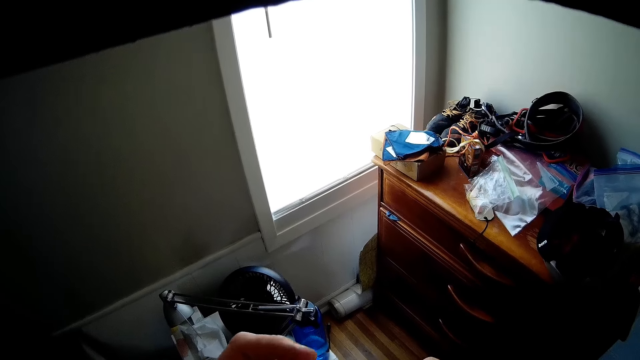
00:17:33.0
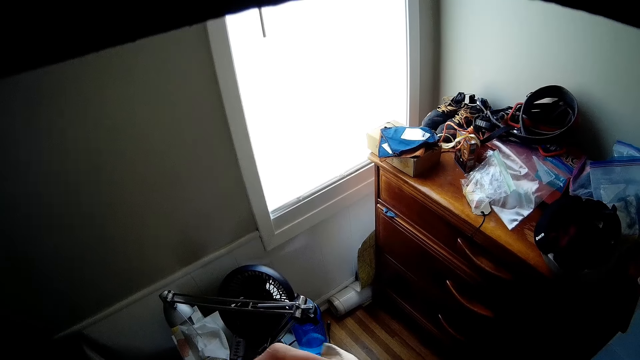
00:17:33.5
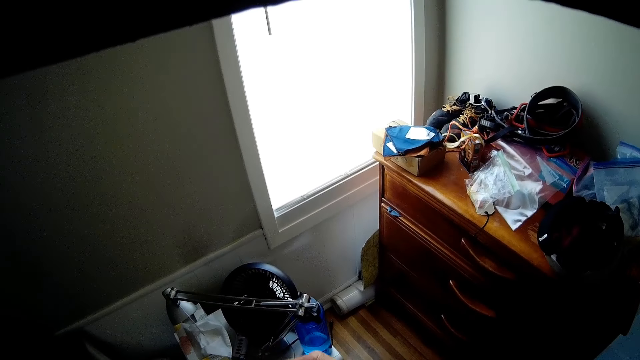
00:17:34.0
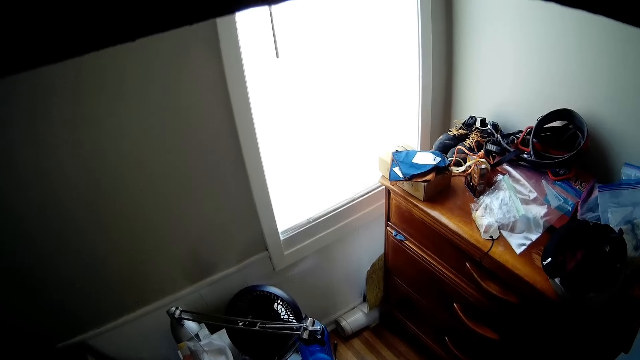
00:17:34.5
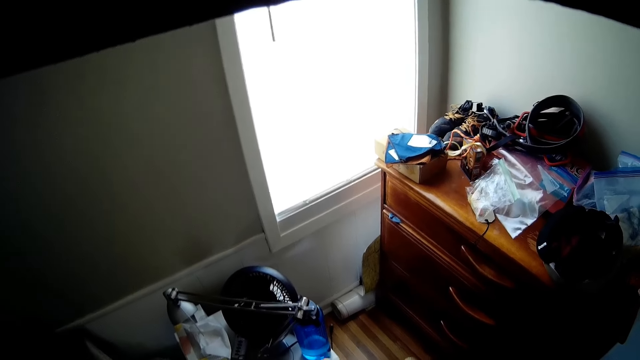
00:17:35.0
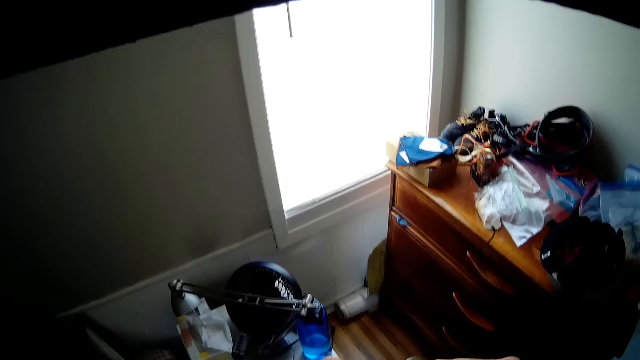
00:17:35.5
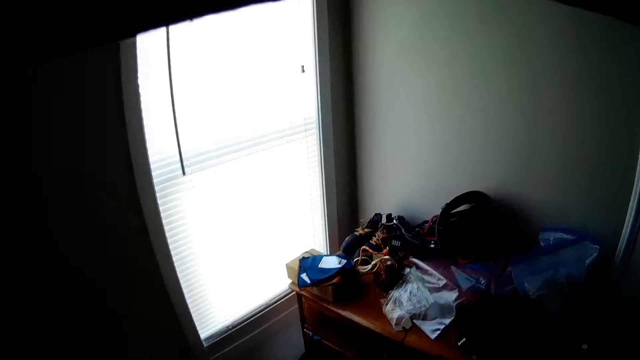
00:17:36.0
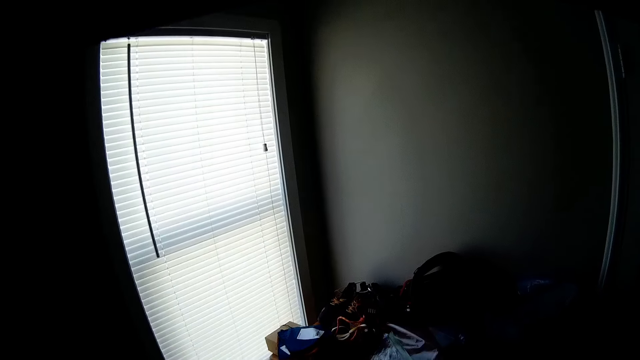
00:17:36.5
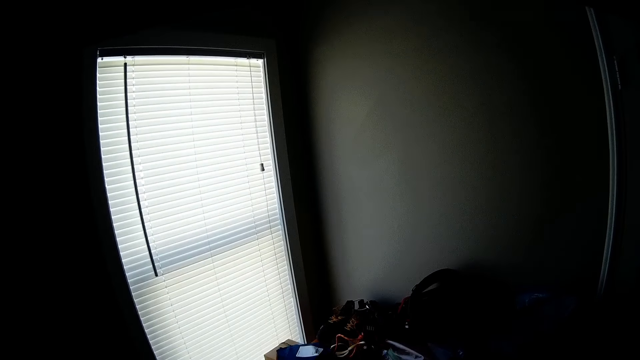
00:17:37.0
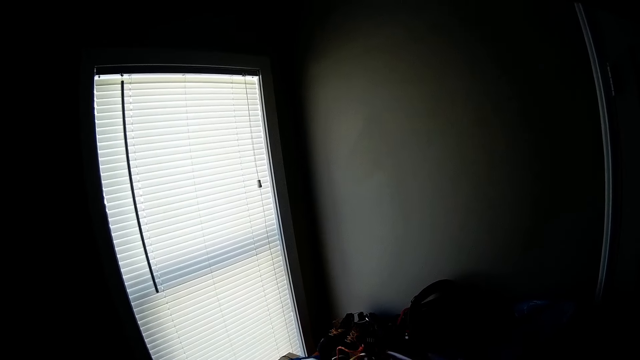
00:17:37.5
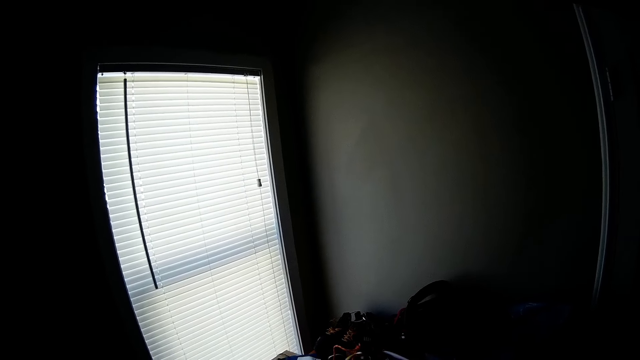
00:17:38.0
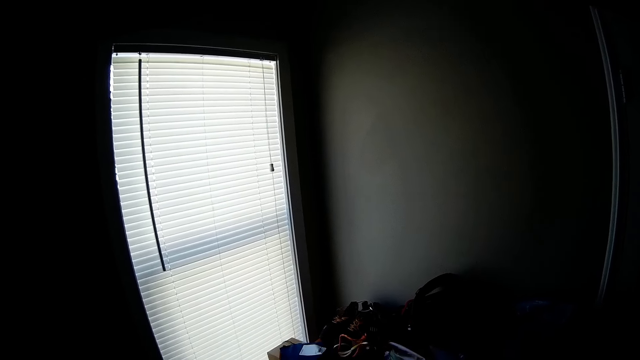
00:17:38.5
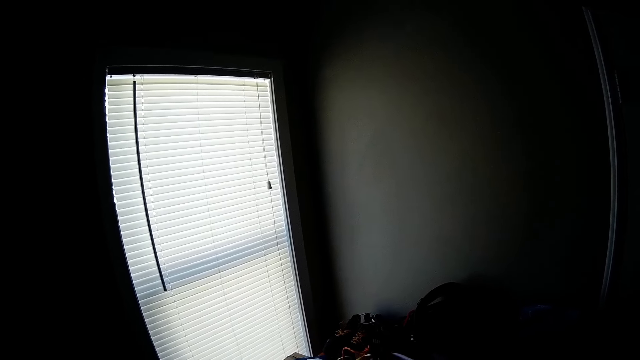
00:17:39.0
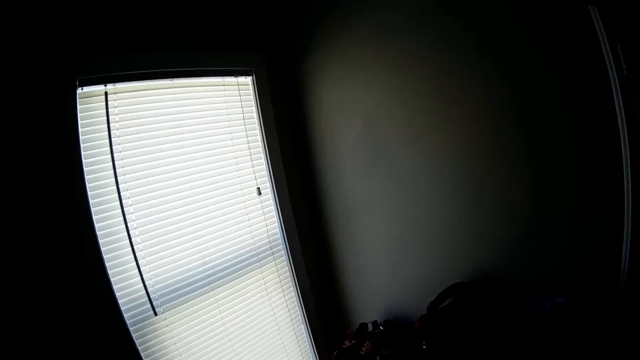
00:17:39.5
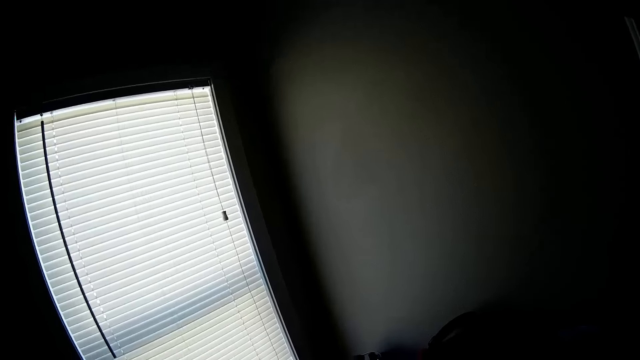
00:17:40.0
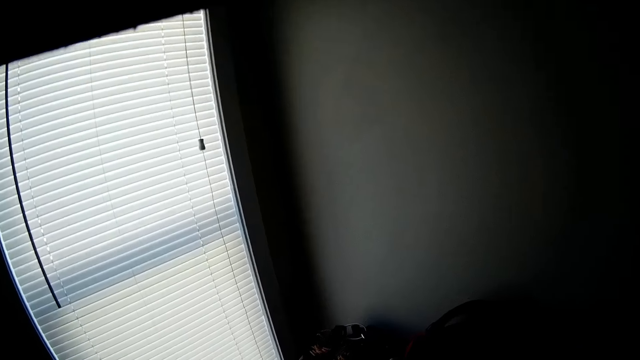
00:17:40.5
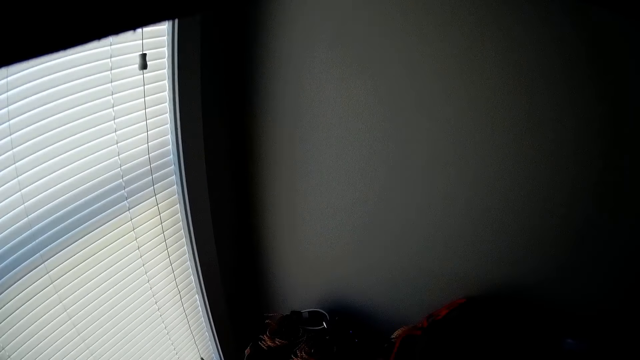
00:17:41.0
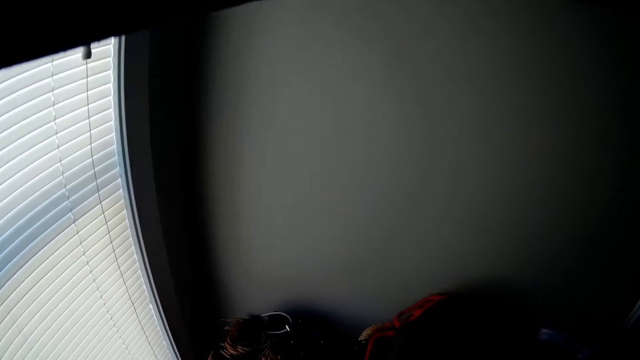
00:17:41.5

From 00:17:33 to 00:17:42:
The camera wearer looks at the window.

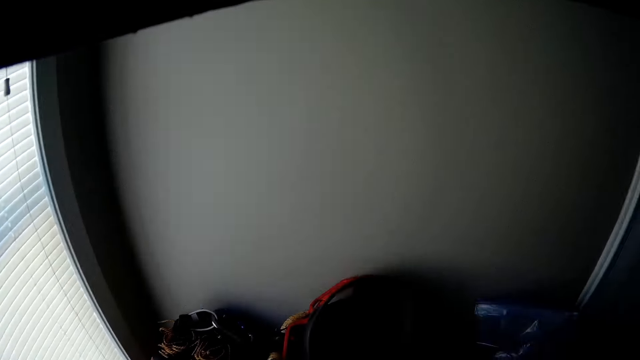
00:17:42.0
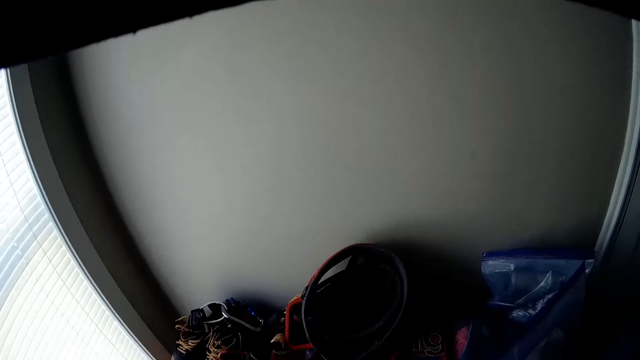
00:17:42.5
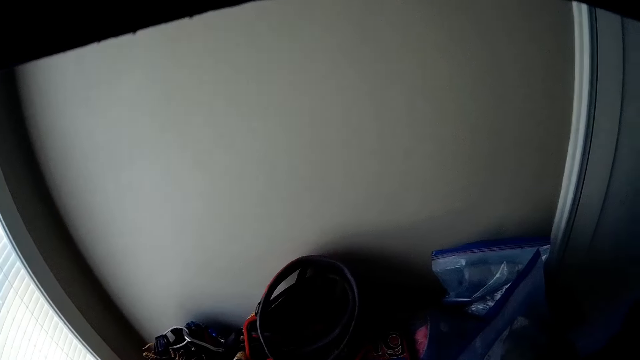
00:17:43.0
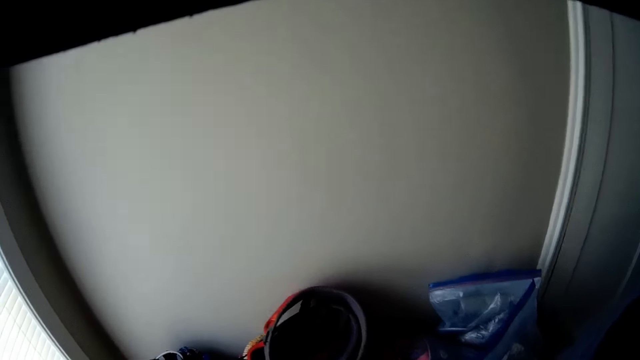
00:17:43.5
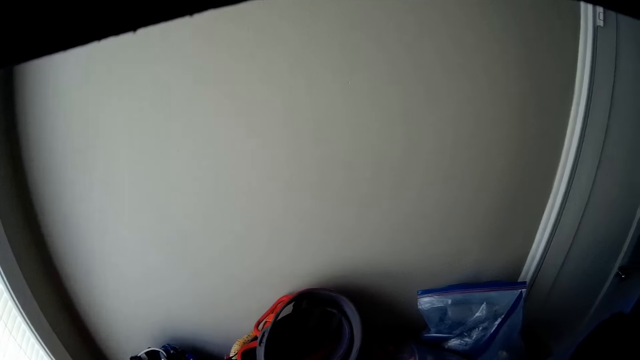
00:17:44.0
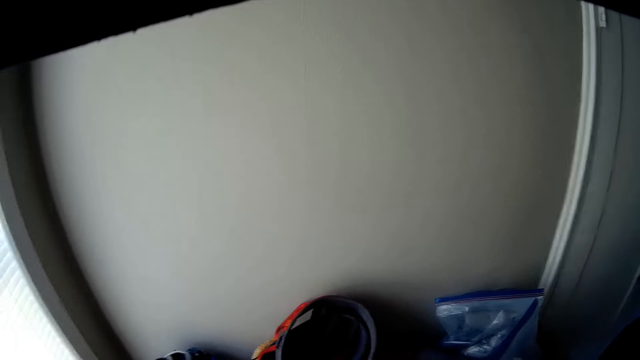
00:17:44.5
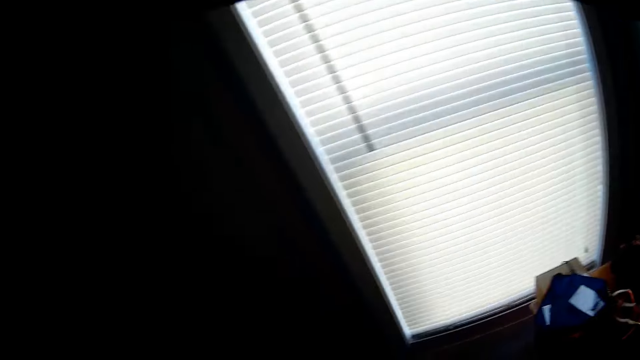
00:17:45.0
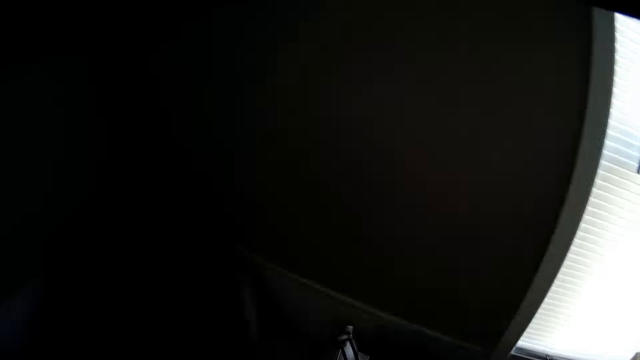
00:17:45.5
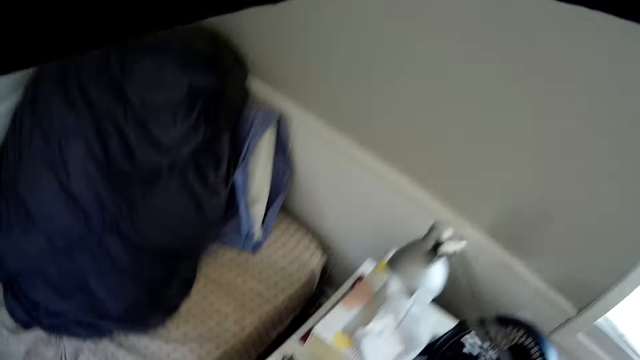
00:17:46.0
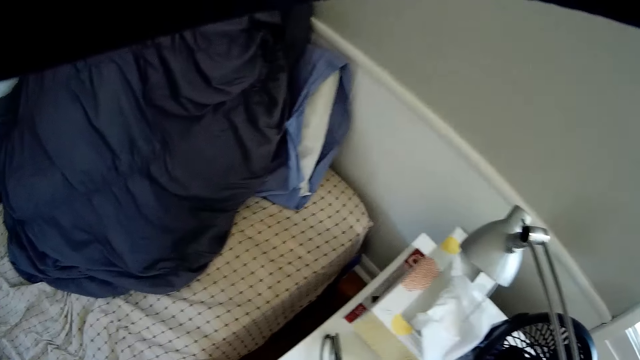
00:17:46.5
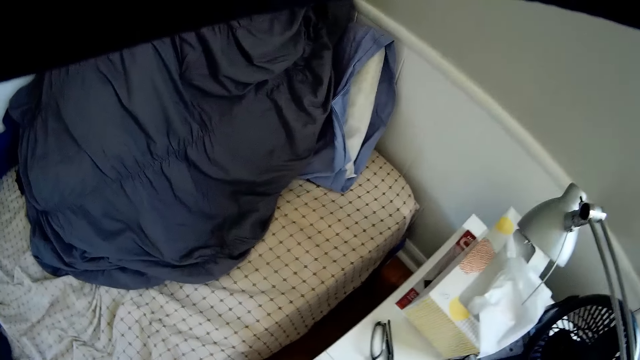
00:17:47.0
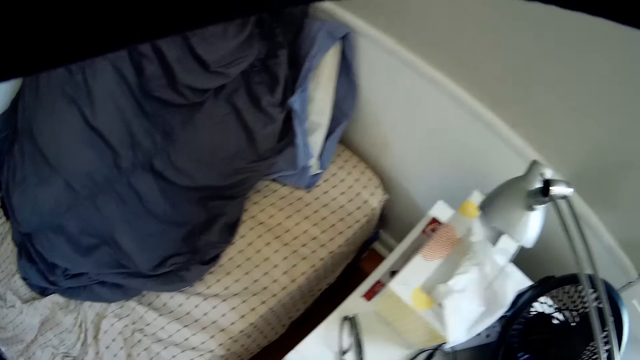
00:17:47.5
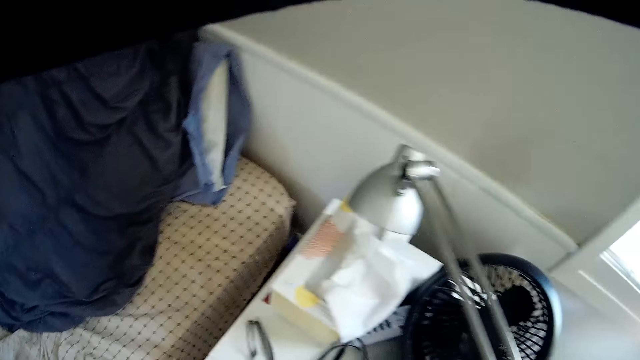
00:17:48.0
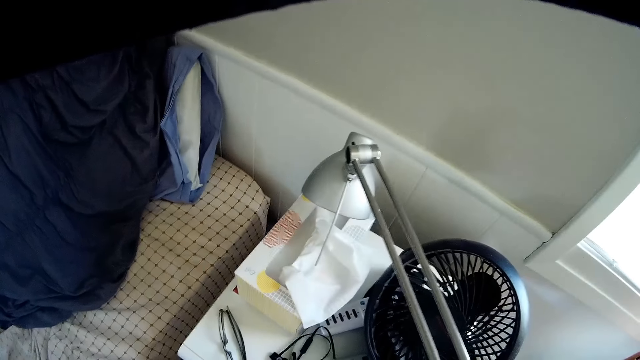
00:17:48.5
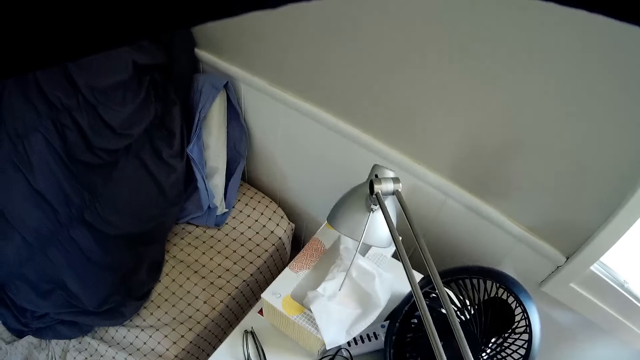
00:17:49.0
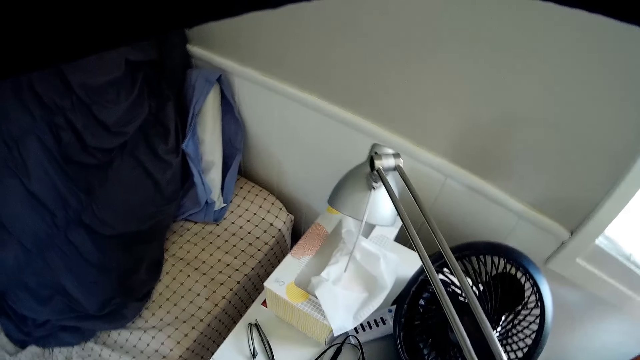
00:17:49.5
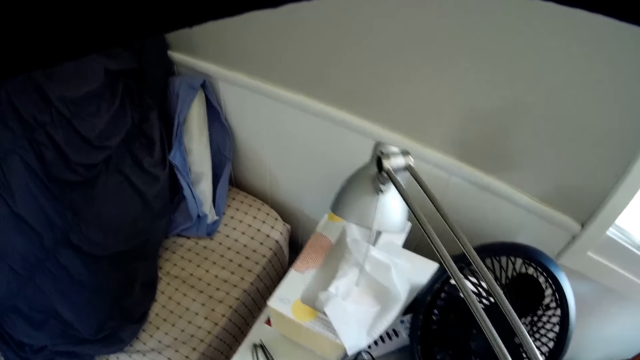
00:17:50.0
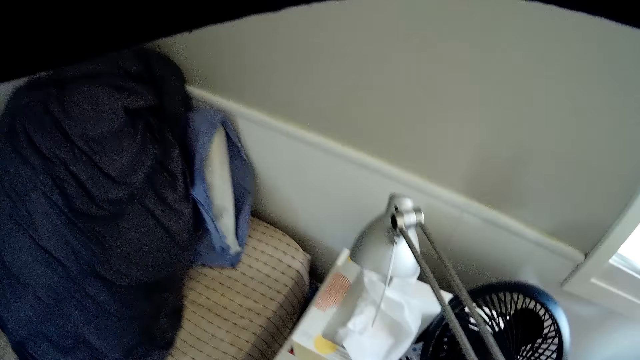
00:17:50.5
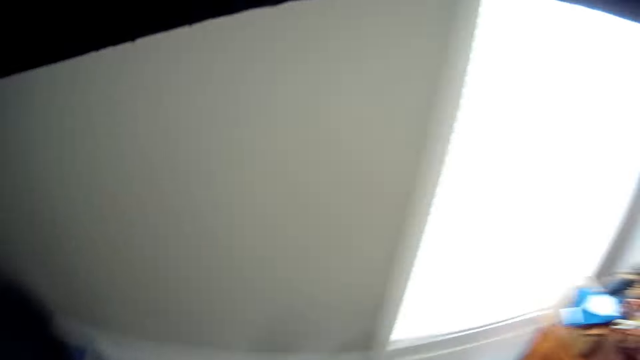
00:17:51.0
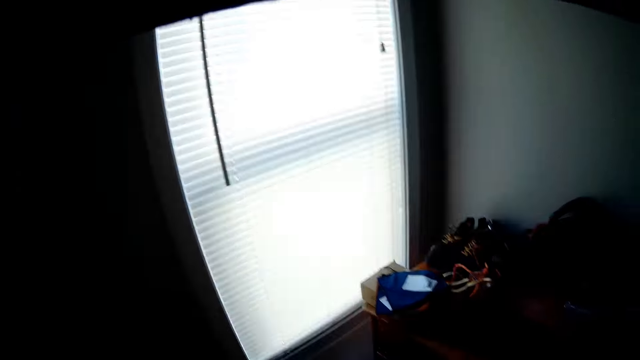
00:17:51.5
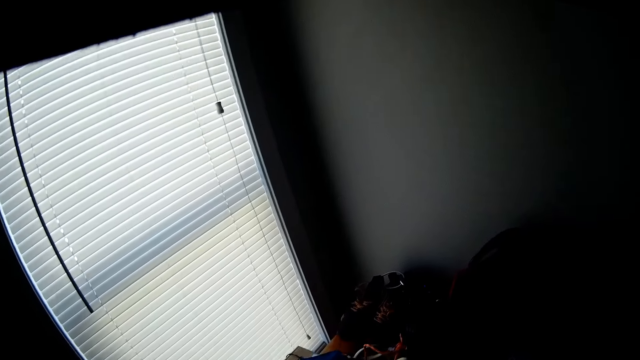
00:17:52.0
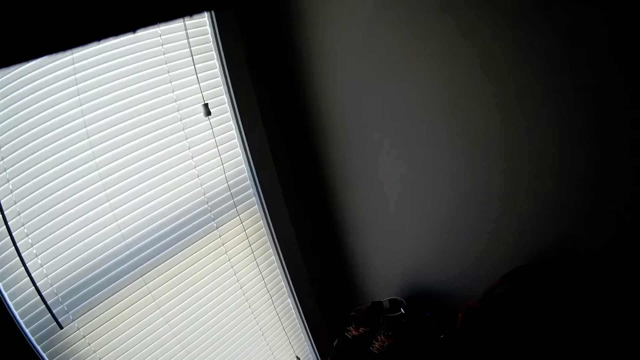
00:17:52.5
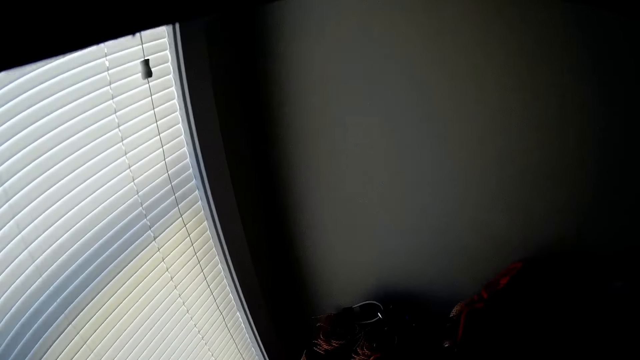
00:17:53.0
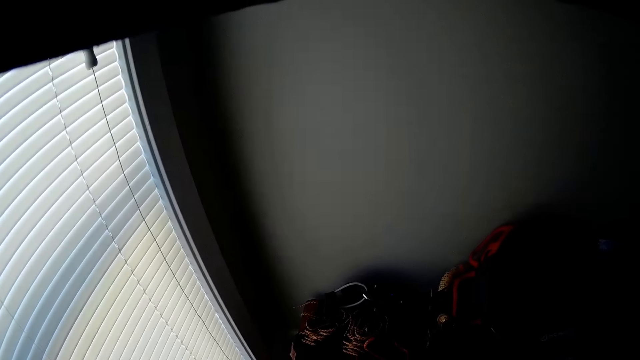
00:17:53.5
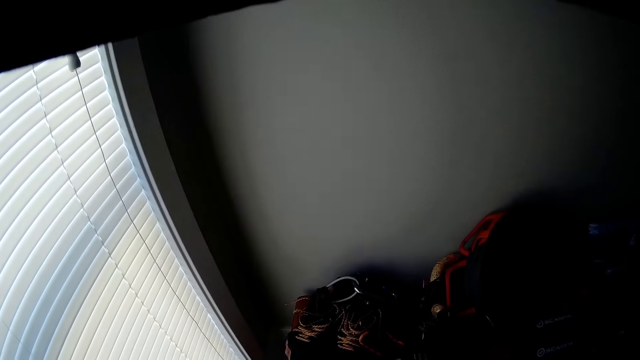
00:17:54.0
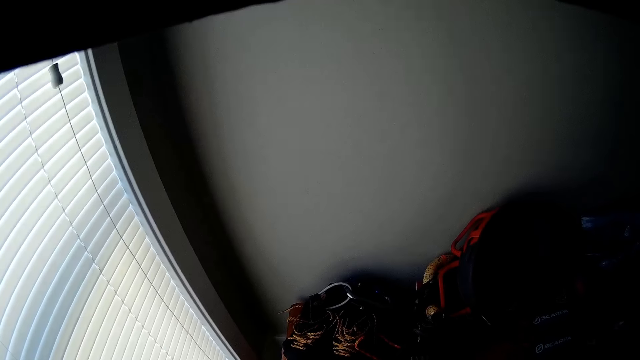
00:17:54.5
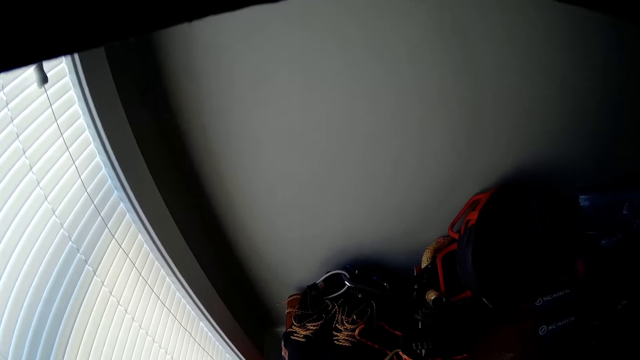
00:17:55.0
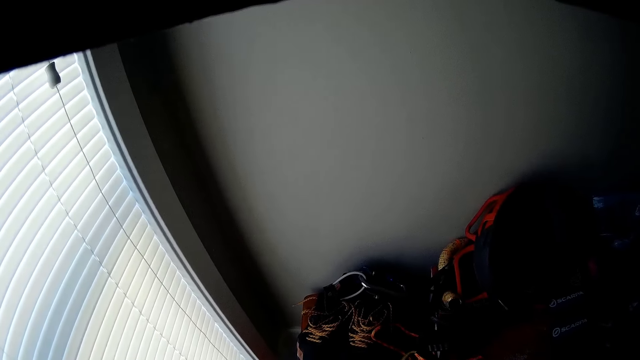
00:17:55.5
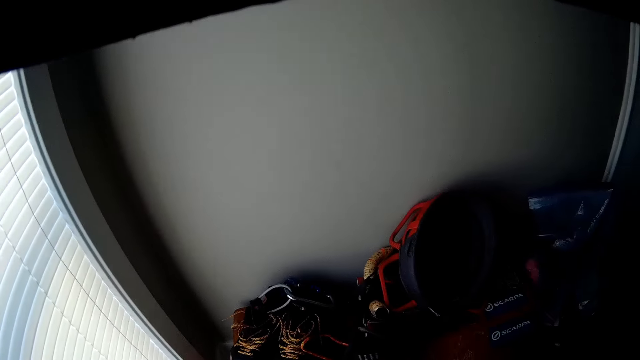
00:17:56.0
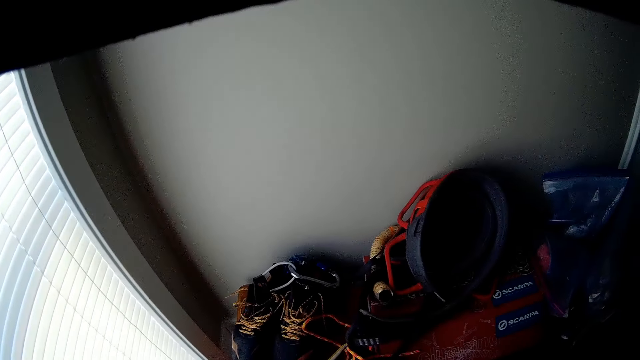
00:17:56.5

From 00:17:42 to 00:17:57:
The camera wearer looks at the wall. They look at the bed. They look at the wall.
